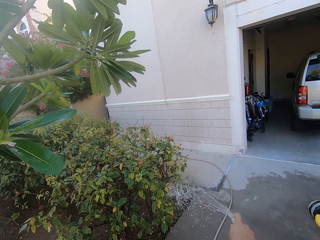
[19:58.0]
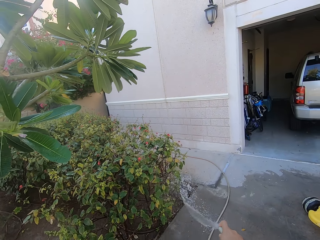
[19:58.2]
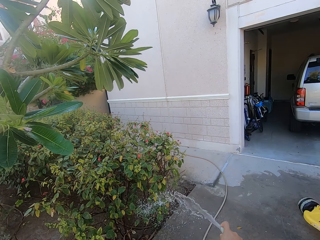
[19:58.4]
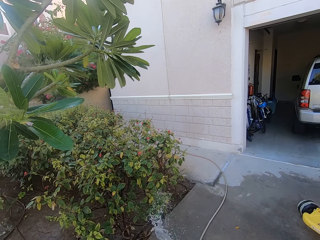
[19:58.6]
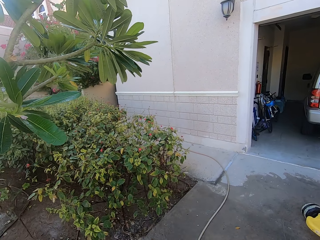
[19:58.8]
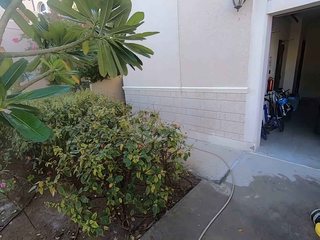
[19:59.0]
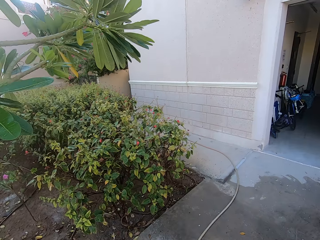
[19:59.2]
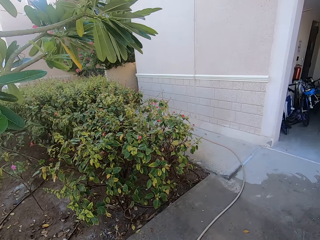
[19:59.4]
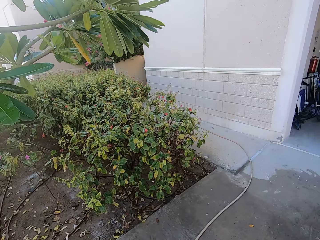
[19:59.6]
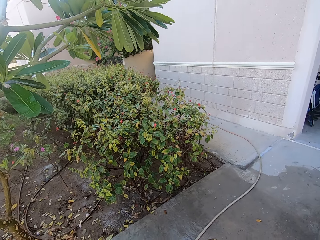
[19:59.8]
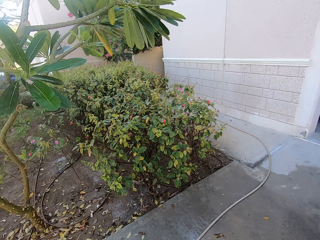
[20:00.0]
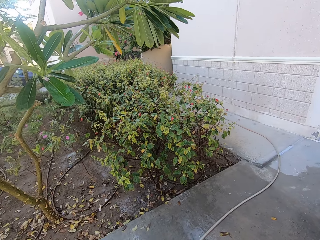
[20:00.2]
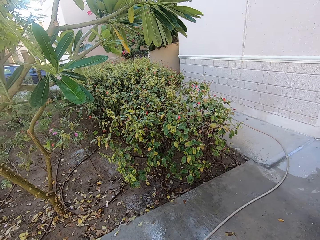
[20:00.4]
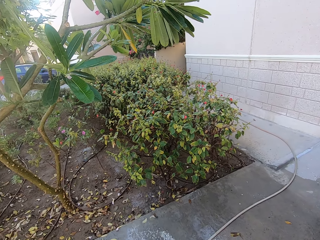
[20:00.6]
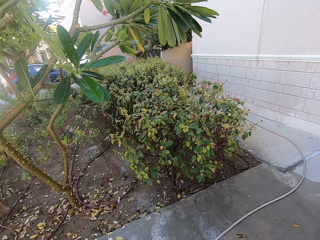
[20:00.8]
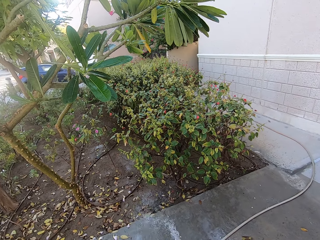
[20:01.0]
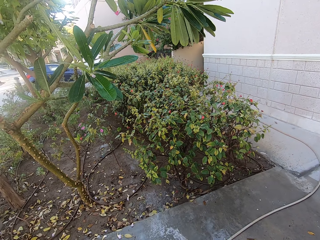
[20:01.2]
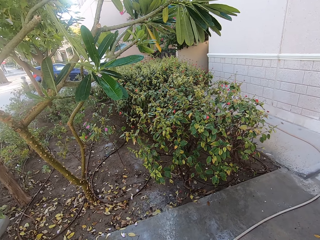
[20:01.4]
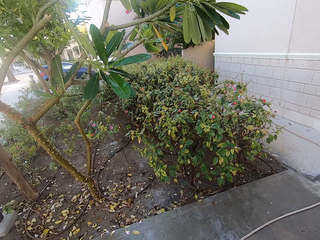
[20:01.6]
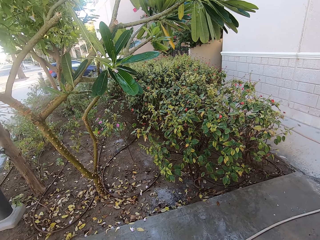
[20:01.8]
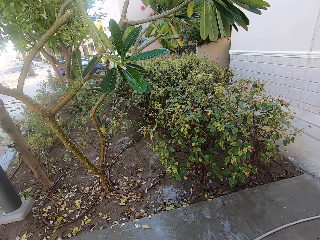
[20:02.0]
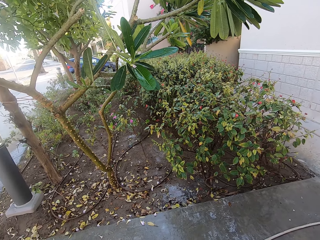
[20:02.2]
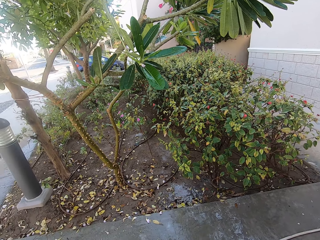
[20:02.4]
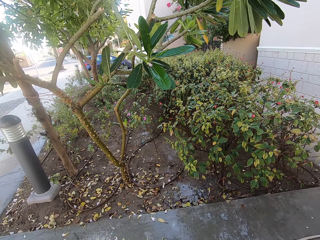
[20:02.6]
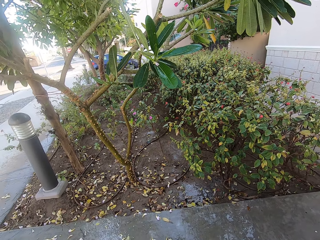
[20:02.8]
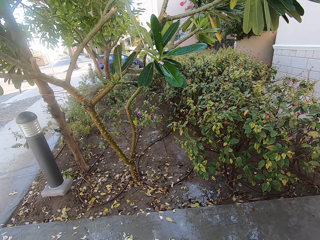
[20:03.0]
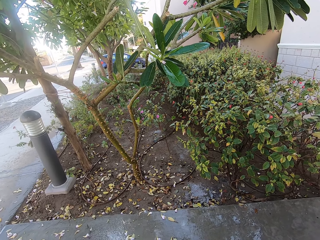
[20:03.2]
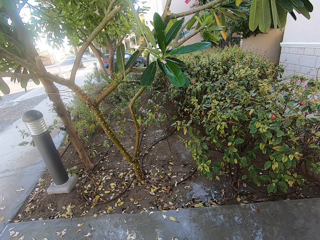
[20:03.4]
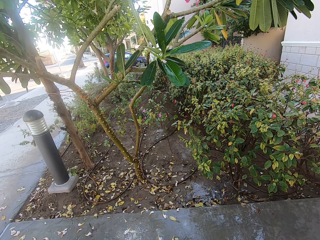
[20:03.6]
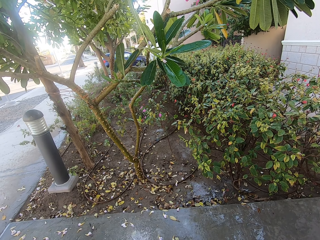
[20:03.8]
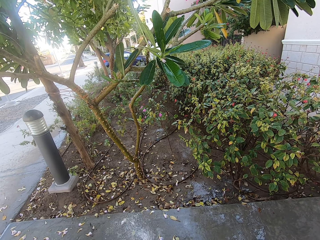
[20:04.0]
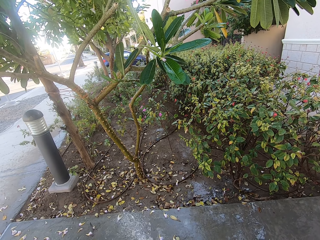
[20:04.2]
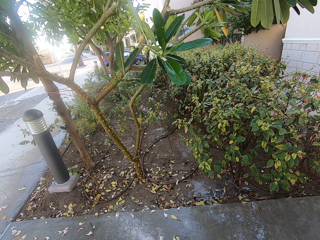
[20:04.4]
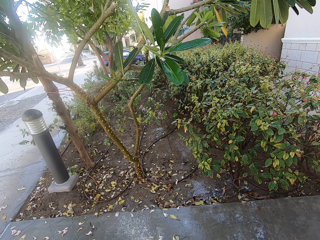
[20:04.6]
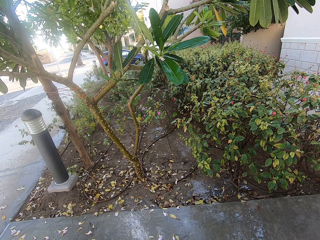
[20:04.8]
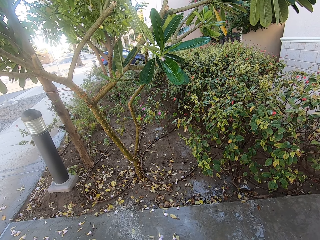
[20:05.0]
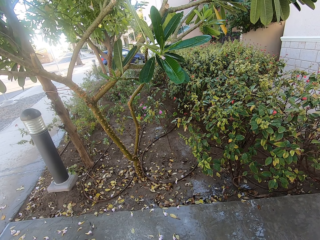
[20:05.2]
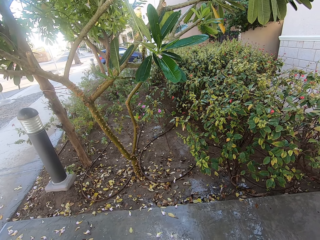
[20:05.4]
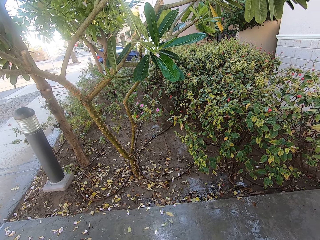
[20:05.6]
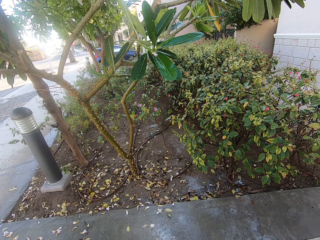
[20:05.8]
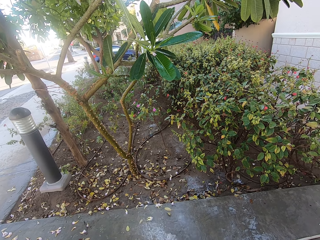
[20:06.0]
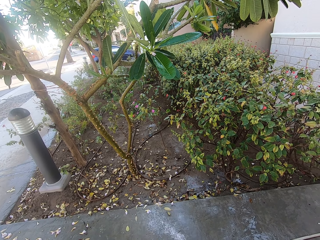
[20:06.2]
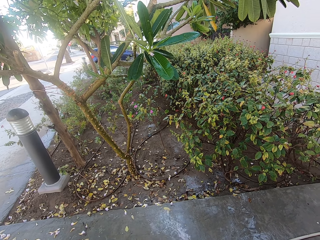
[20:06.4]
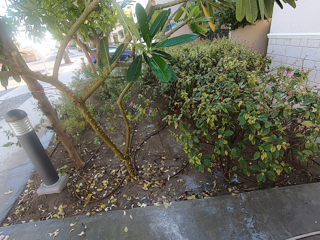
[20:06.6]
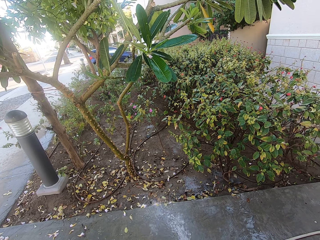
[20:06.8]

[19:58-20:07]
The camera wearer pours water on the verandah.

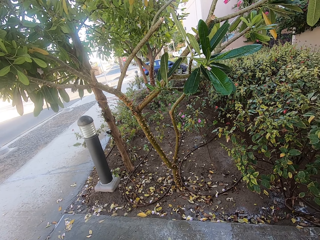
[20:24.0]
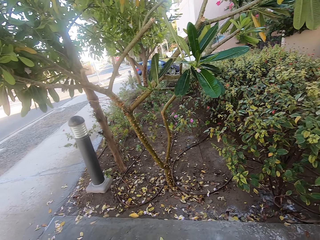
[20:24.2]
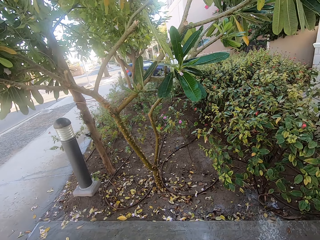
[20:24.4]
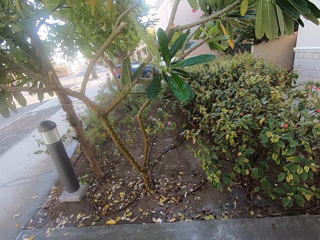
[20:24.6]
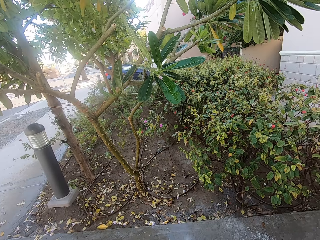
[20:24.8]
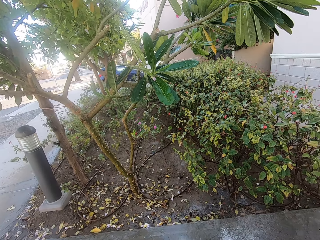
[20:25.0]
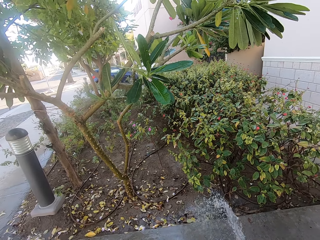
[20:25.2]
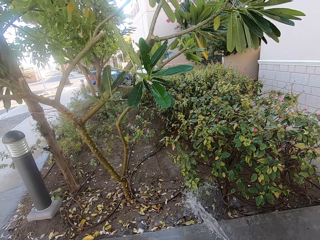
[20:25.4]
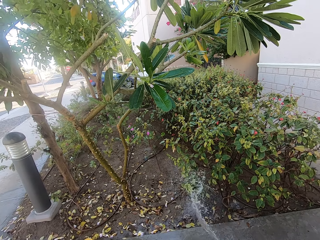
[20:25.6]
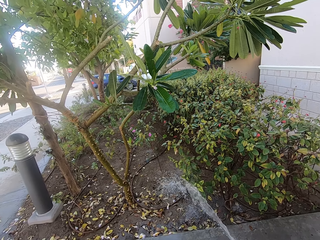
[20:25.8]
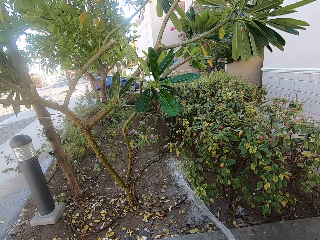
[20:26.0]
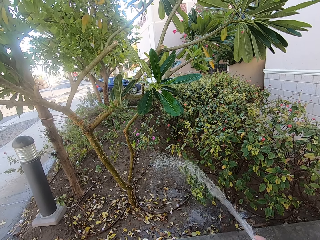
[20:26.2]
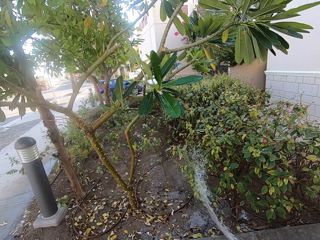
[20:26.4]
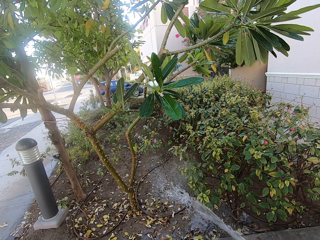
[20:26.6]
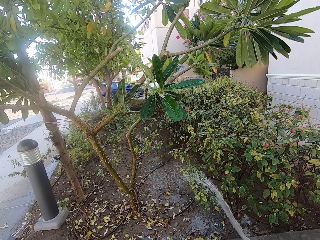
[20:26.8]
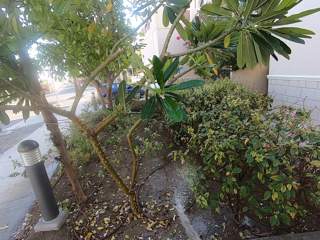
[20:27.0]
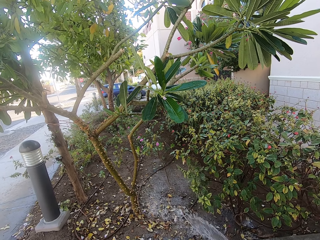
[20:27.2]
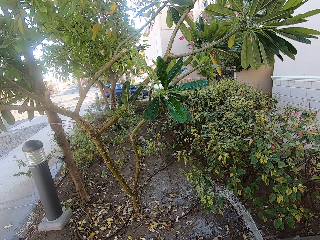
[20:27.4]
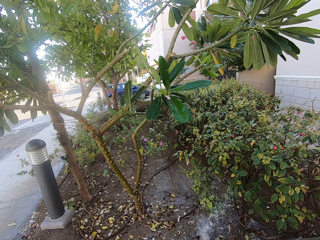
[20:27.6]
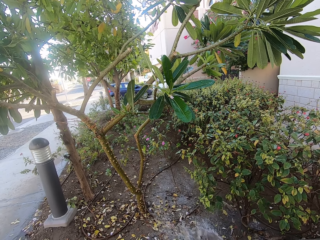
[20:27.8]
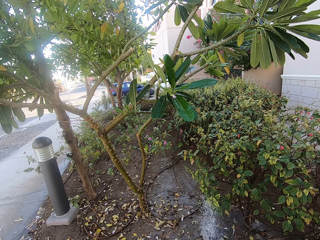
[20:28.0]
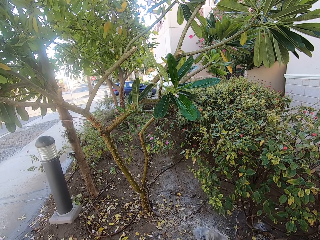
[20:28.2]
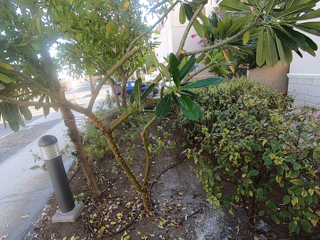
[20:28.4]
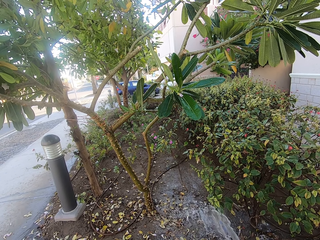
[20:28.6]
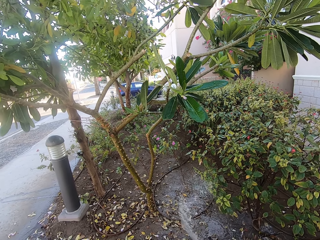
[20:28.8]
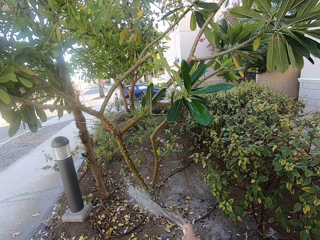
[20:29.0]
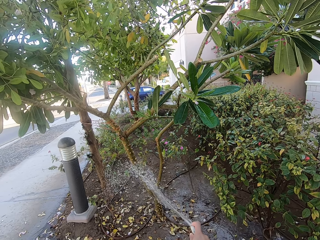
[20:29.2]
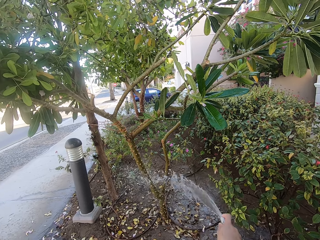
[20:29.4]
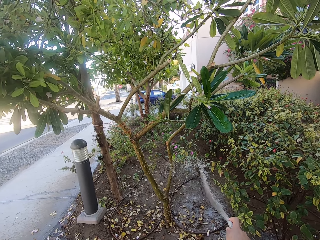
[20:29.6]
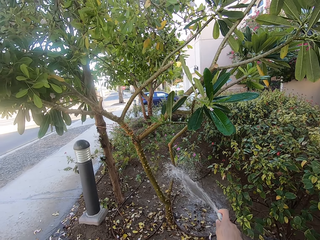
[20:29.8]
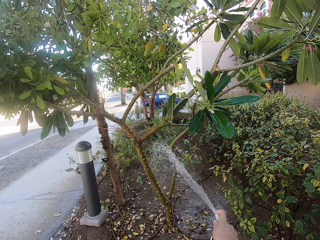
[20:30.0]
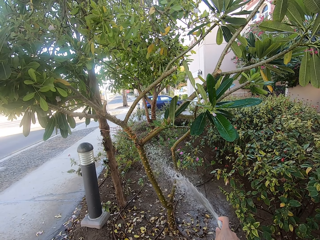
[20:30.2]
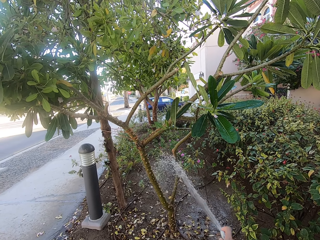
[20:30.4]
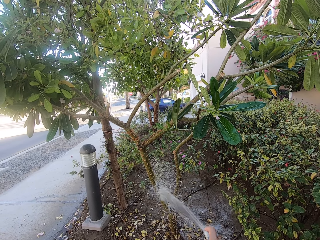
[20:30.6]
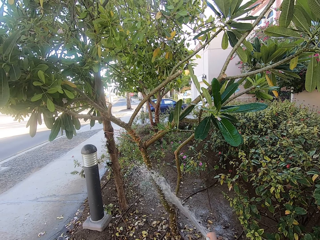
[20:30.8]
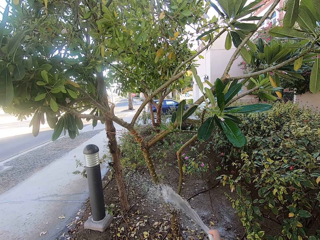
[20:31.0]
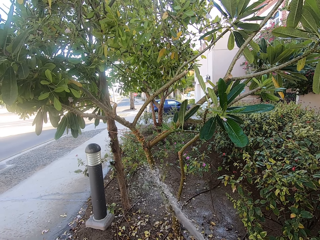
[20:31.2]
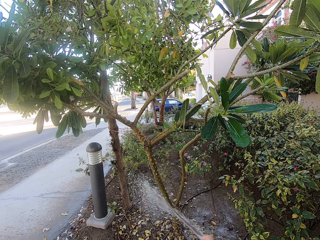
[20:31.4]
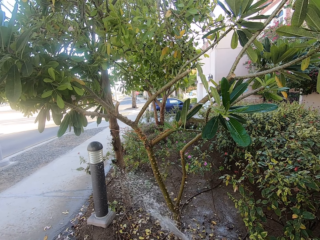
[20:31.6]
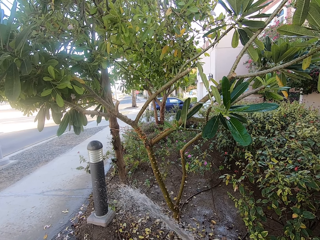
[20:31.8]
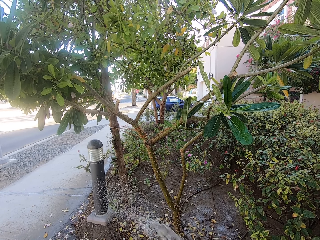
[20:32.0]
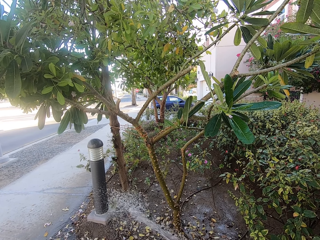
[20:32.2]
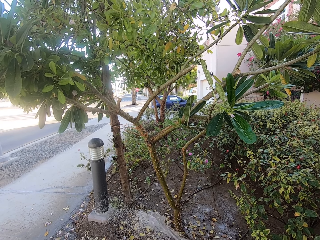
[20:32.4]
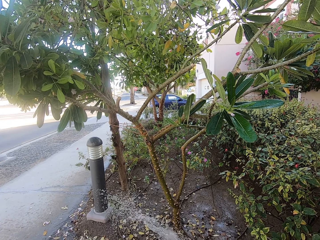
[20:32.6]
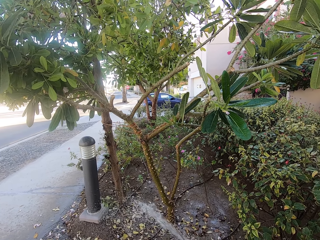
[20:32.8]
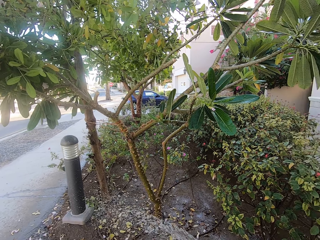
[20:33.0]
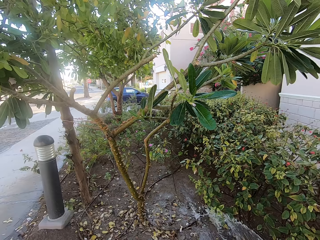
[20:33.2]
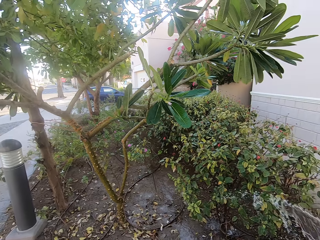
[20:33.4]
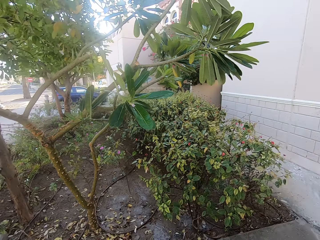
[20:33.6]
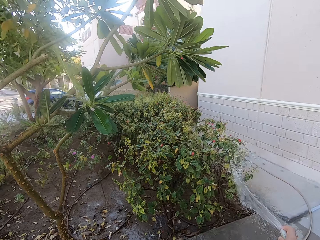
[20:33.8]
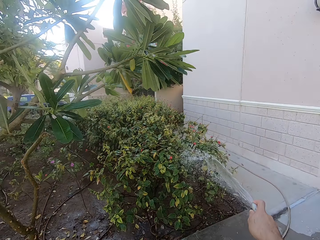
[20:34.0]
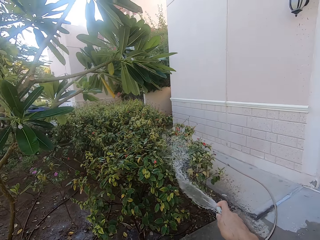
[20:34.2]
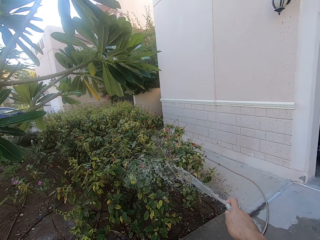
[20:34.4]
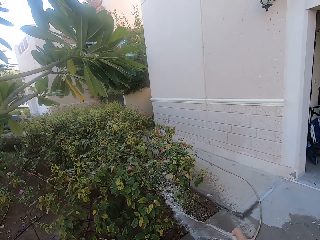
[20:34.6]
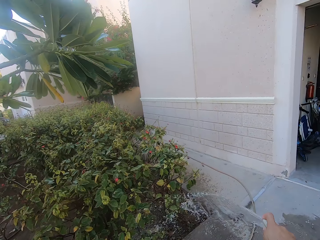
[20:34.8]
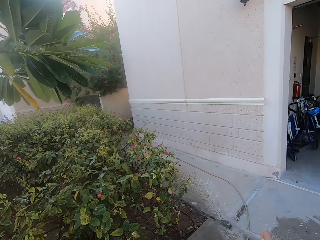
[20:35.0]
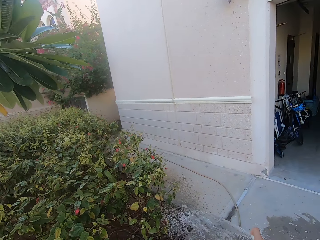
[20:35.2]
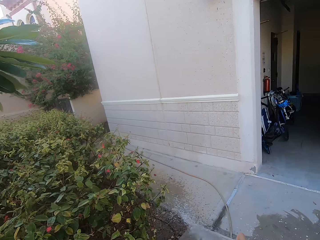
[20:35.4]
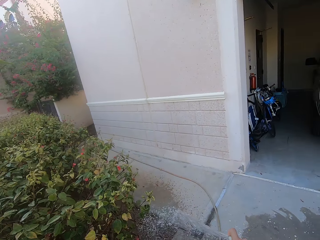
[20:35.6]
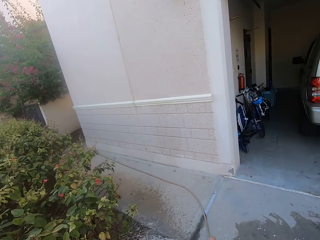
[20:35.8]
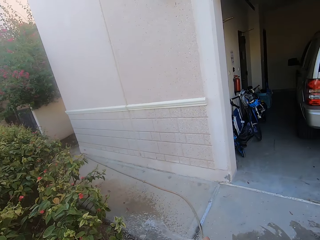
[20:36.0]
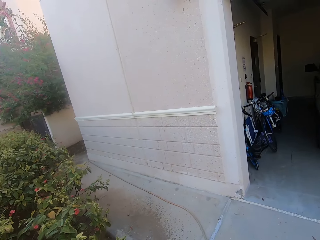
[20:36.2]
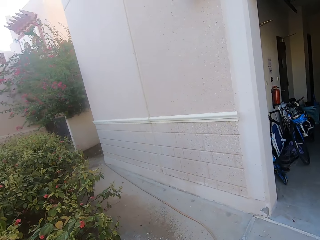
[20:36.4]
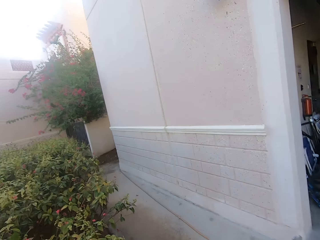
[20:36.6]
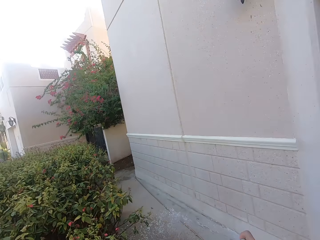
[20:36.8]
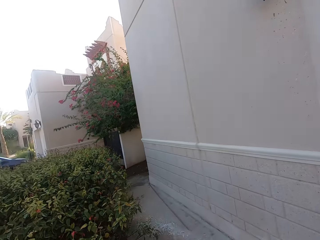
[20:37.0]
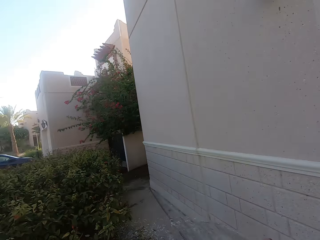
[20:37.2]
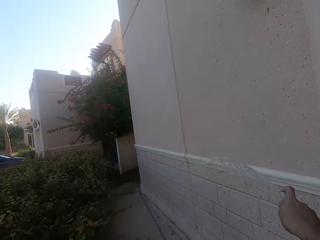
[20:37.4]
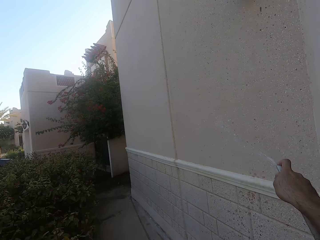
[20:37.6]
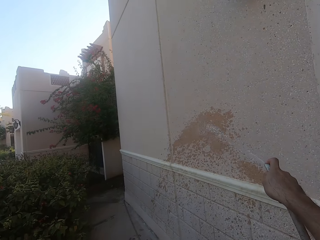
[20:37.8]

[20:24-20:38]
The camera wearer waters the plants.
